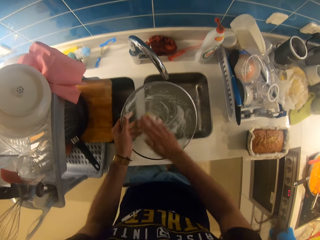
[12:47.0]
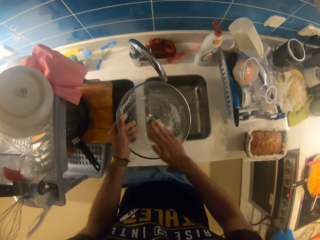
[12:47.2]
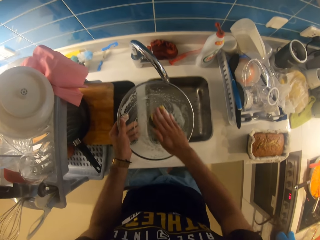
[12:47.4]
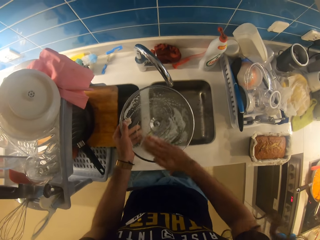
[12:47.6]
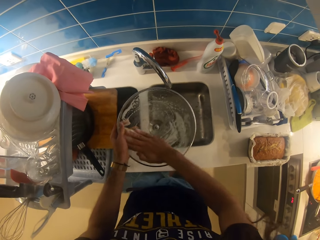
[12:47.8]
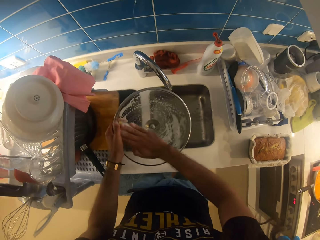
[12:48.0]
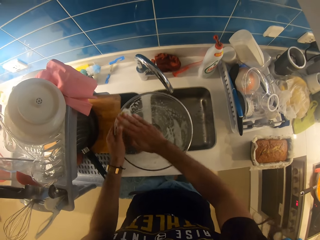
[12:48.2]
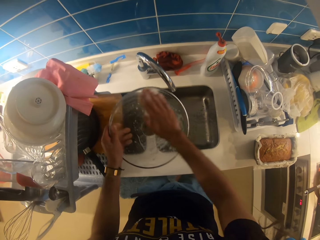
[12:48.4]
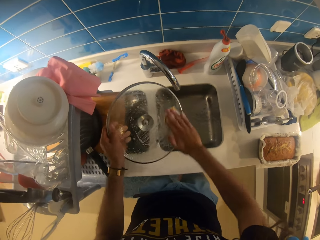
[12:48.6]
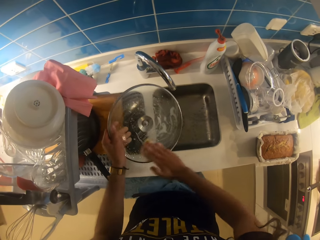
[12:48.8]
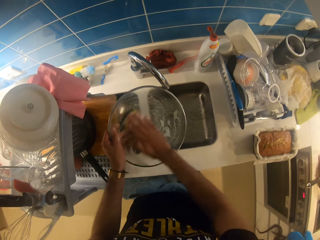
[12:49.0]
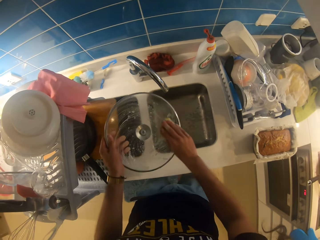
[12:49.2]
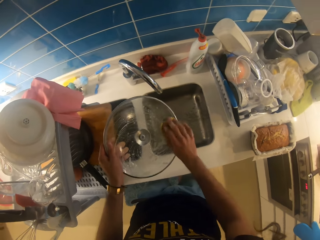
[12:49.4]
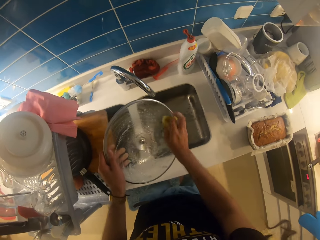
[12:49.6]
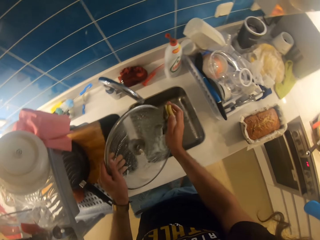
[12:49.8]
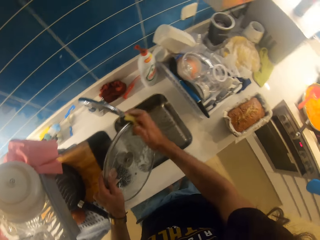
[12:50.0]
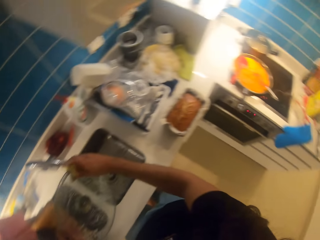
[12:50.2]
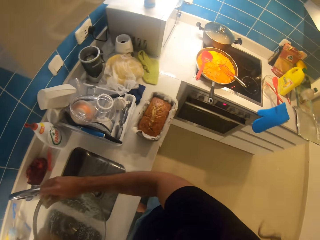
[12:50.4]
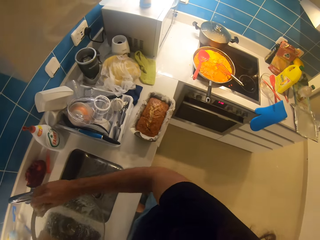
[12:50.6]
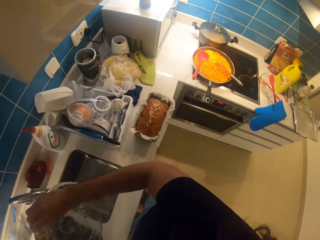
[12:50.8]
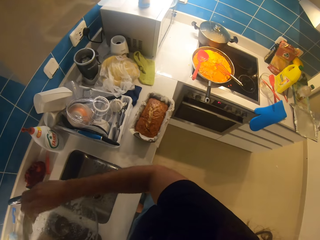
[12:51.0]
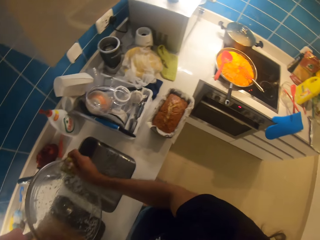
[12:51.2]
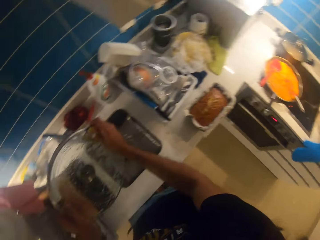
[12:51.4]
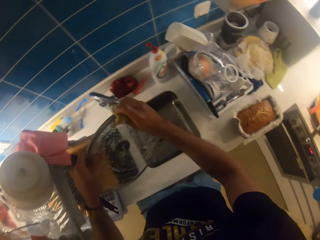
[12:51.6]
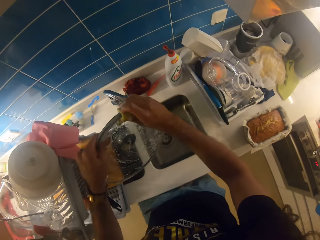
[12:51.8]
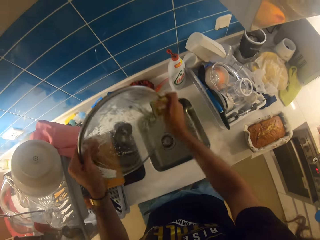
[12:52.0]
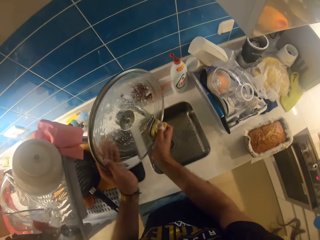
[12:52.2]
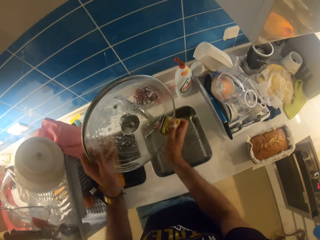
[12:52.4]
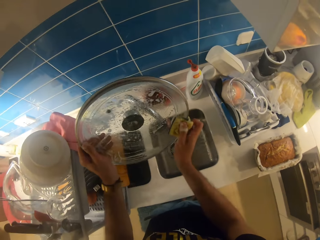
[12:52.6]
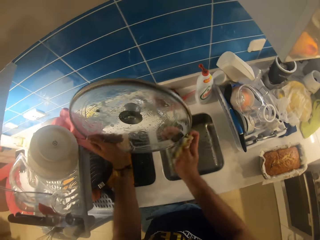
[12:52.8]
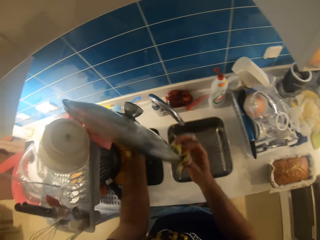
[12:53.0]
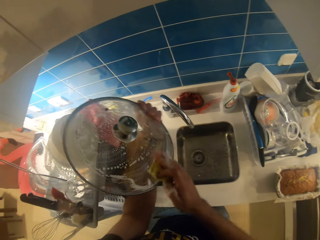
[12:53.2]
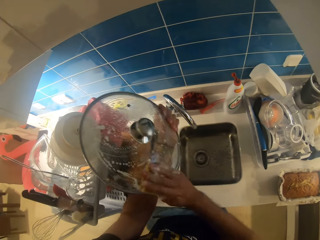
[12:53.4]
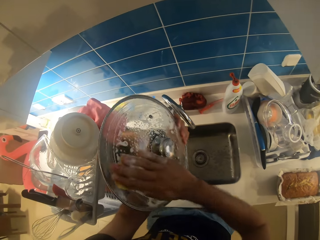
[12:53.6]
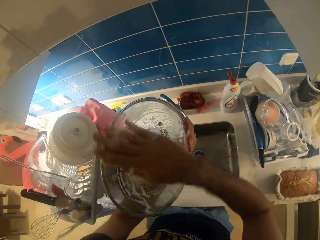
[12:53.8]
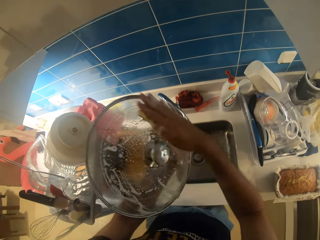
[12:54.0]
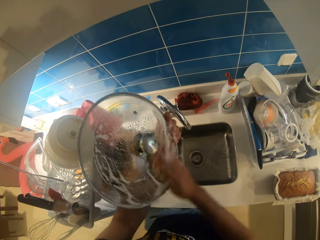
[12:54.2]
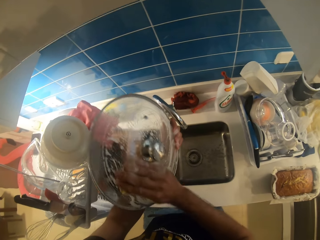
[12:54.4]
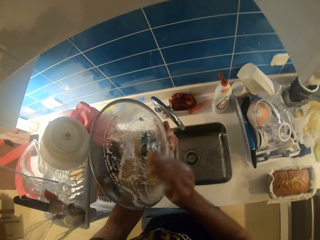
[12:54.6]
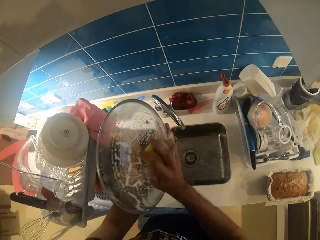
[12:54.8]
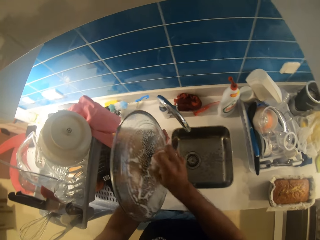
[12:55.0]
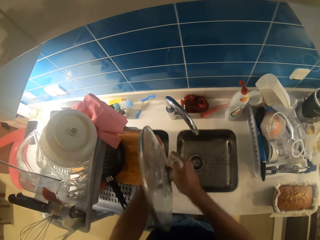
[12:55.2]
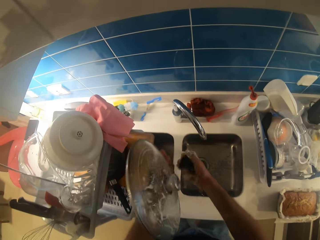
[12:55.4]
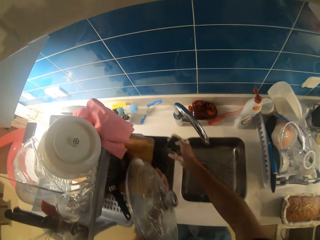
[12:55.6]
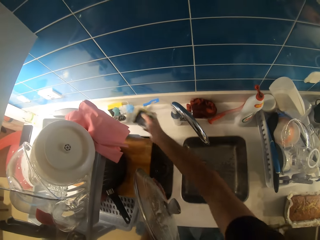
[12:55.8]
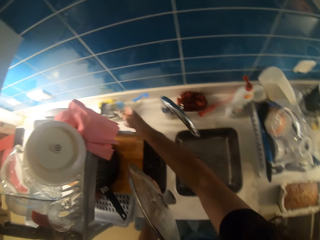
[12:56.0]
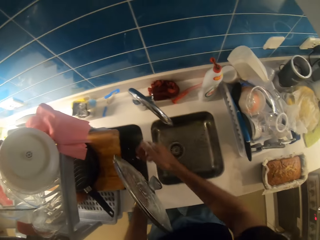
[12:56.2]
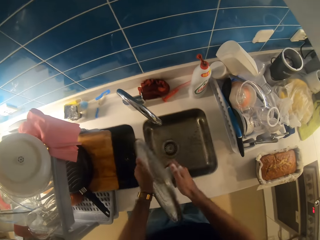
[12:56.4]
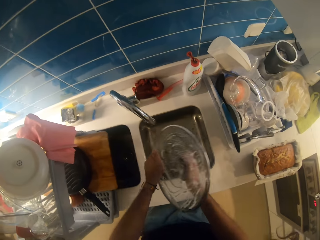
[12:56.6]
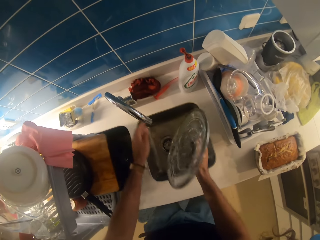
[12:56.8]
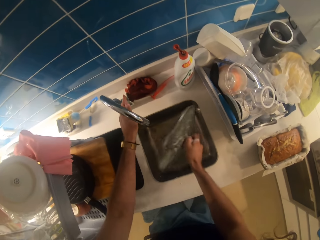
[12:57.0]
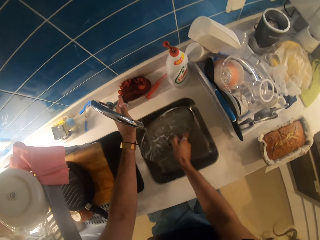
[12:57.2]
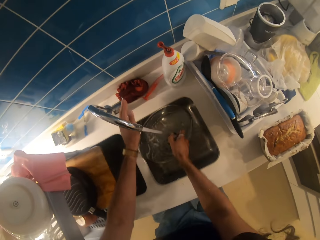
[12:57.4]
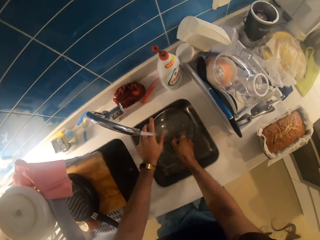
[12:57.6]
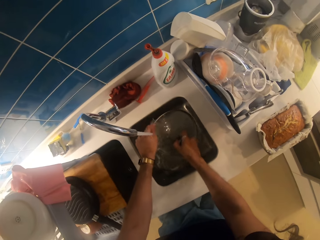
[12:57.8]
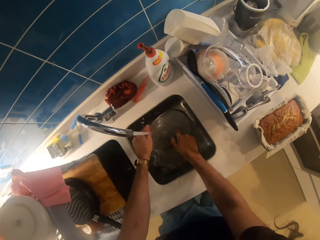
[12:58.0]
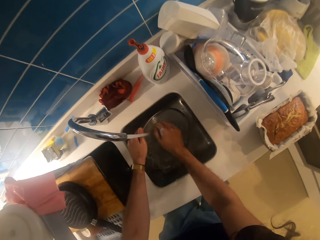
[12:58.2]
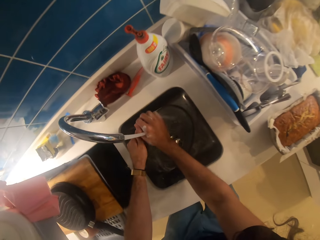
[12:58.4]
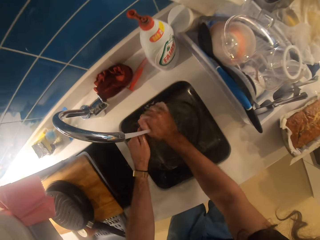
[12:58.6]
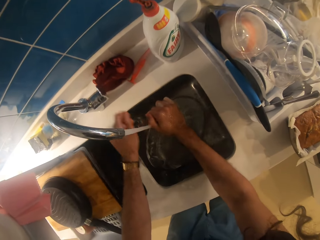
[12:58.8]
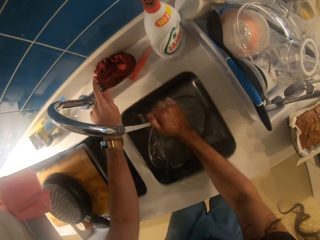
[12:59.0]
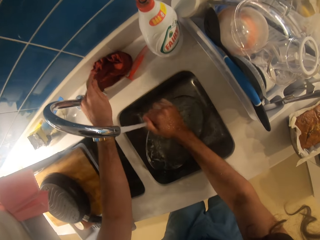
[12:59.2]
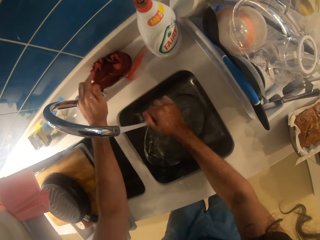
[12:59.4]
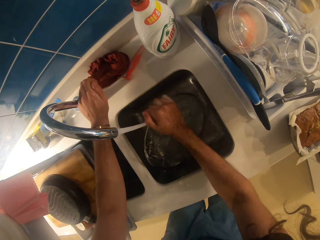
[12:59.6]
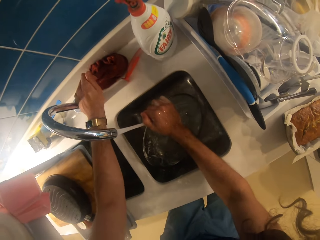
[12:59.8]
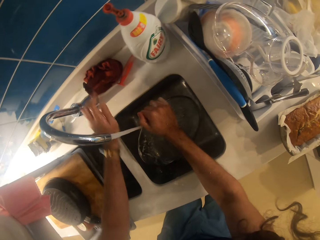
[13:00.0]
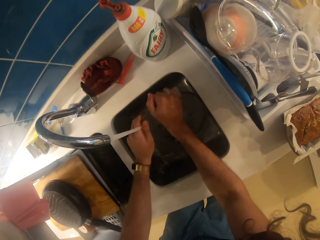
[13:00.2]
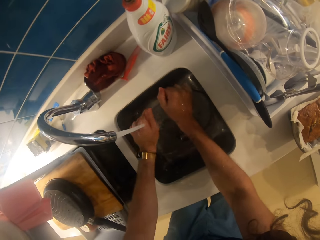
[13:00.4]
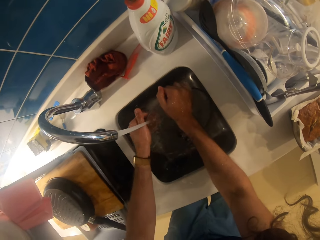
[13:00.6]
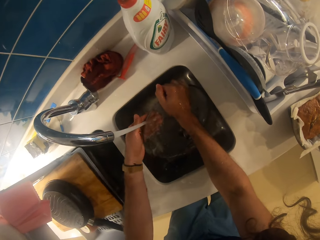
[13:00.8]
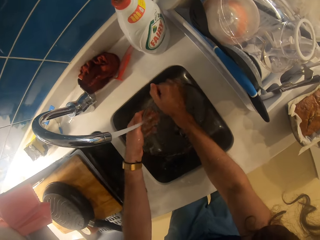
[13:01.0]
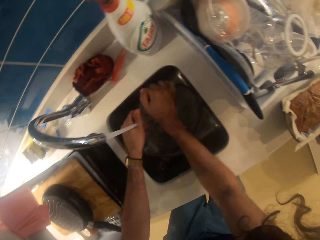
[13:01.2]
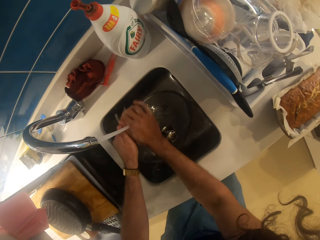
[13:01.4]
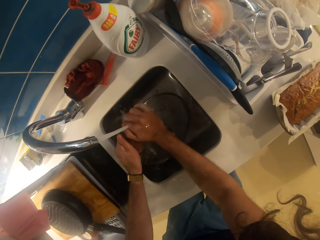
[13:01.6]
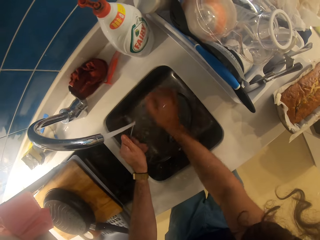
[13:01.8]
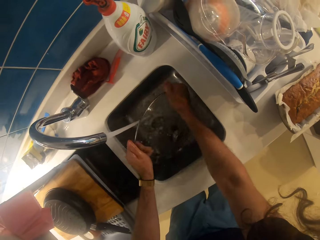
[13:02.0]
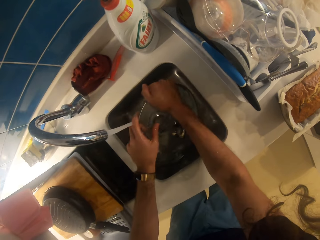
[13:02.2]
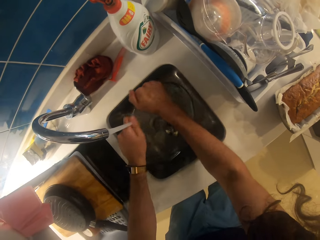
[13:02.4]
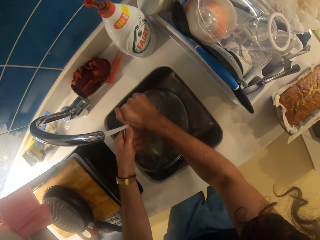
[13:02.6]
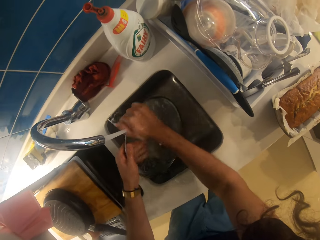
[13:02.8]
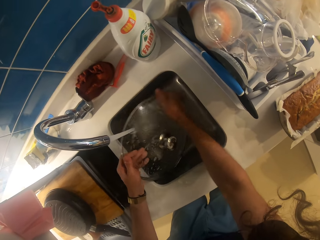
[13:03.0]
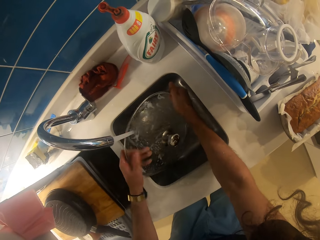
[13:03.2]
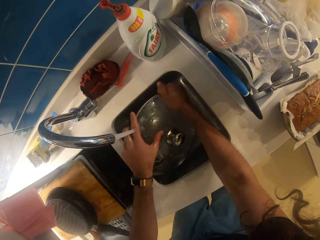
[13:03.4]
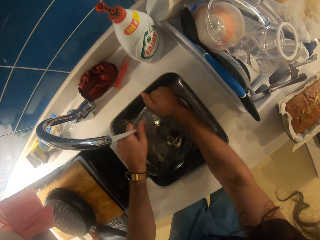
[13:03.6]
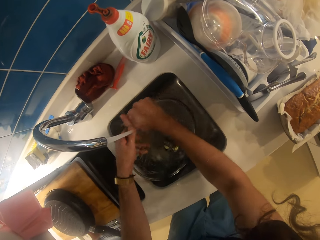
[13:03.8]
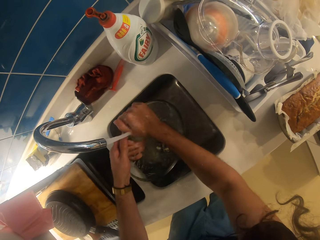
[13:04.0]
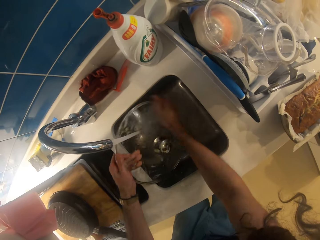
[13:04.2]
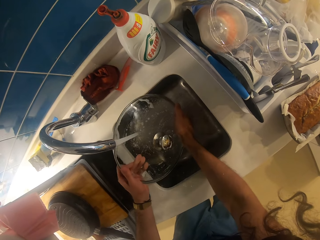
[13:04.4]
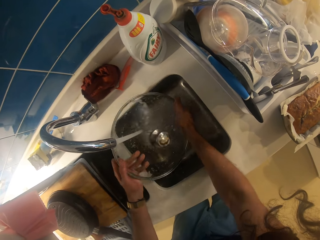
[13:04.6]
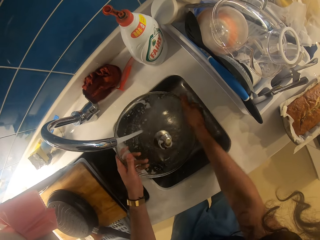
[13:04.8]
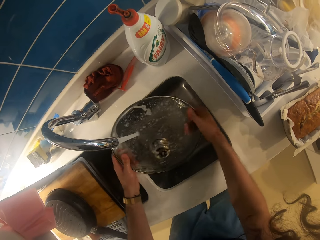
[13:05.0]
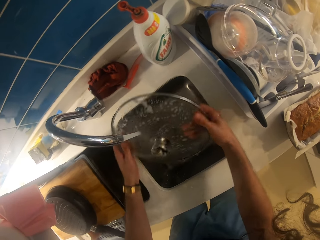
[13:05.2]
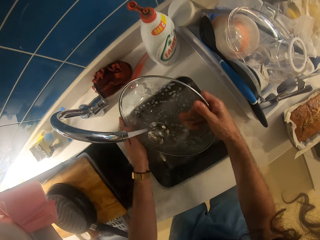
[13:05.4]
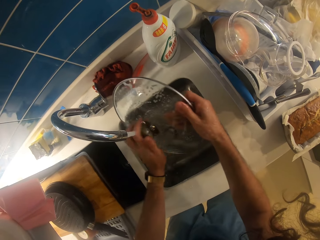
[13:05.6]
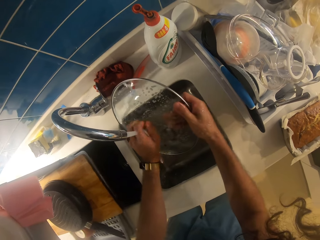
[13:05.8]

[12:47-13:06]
The camera wearer puts the sponge aside. They turn on the tap. They rinse the lid. They reduce the pressure of the water. They rinse the lid.

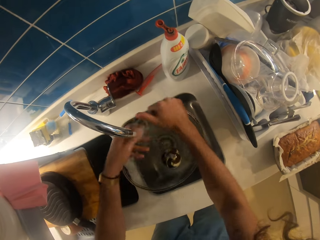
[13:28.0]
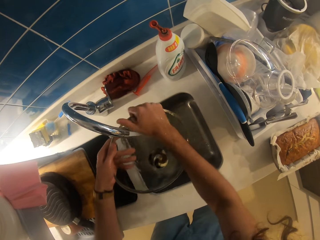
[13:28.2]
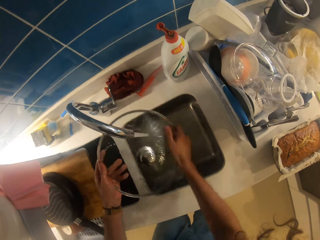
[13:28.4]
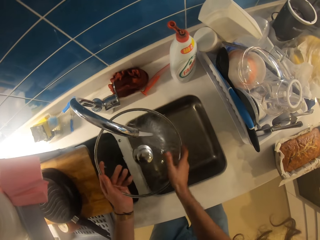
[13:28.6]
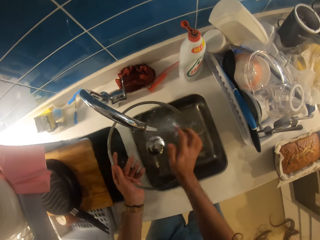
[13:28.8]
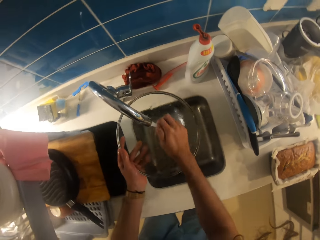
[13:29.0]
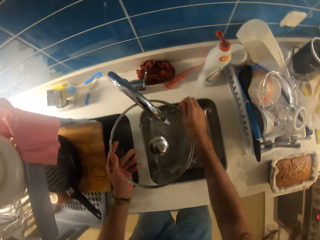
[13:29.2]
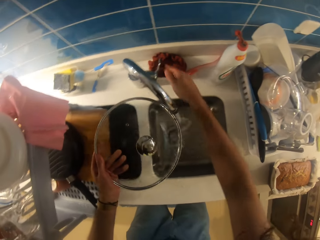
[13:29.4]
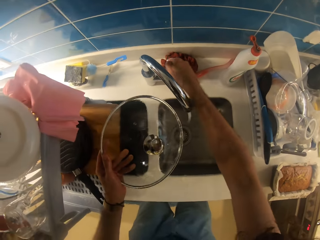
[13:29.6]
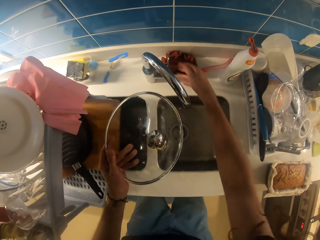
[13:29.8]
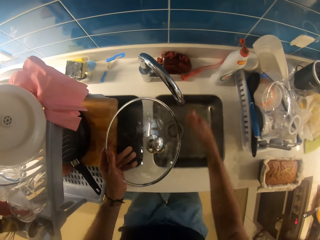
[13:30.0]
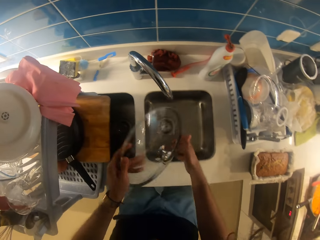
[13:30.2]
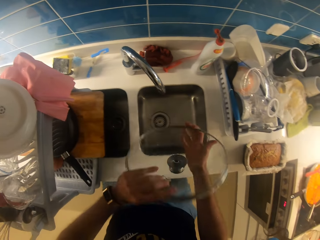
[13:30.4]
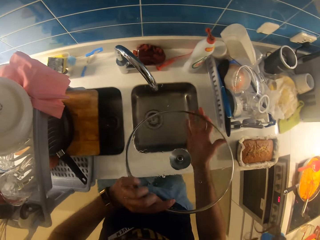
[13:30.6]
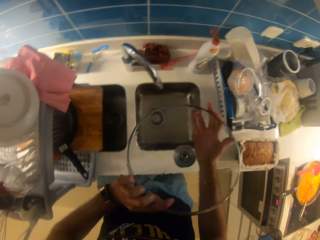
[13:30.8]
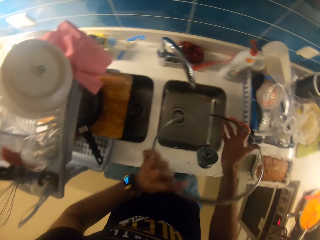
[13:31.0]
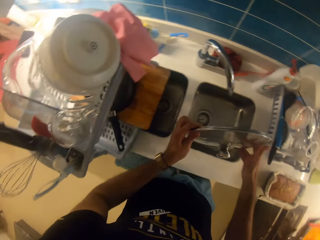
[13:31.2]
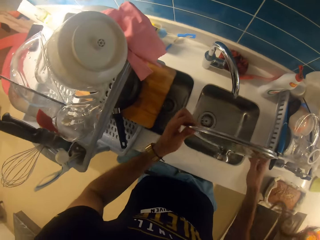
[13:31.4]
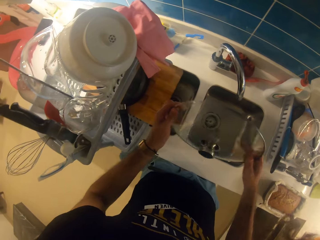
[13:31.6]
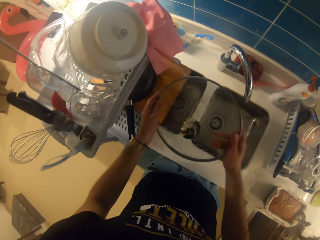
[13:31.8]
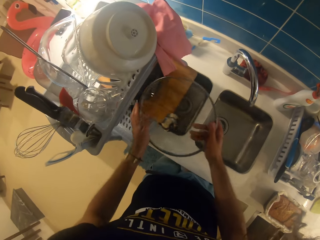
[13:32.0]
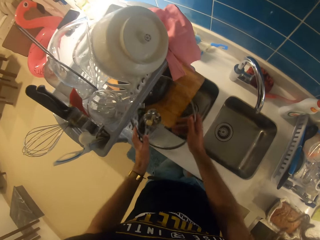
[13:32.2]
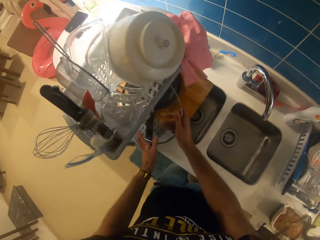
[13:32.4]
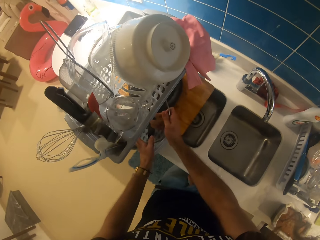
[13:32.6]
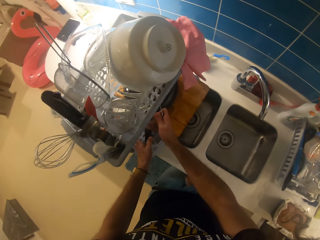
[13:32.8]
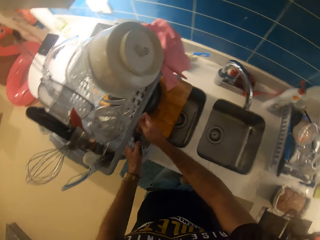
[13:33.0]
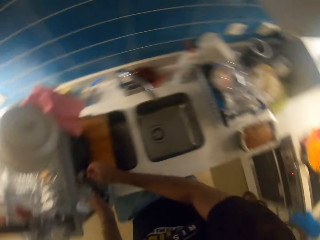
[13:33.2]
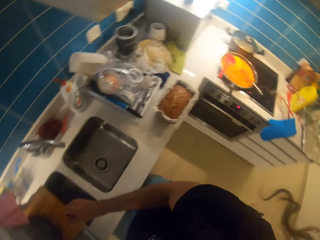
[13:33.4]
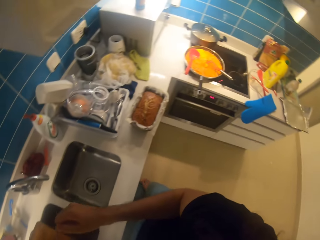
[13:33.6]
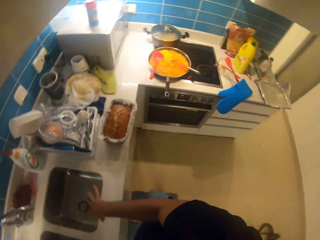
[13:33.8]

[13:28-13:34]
The camera wearer turns off the tap. They close the oven. They put the lid in the dish rack.
